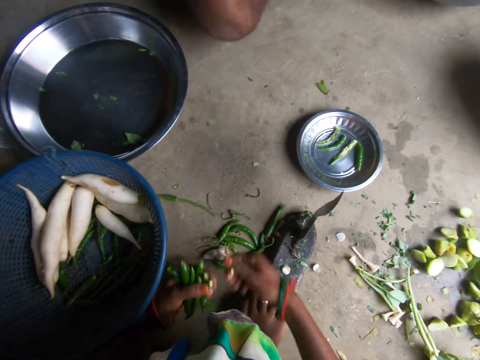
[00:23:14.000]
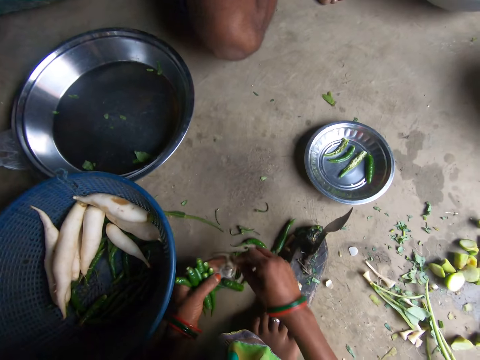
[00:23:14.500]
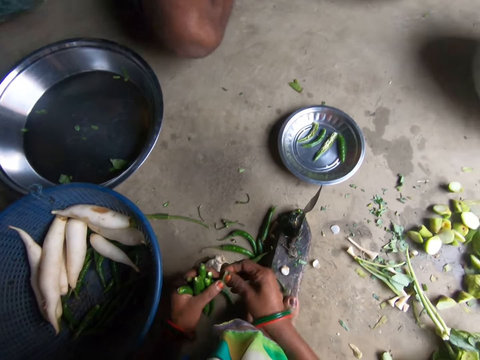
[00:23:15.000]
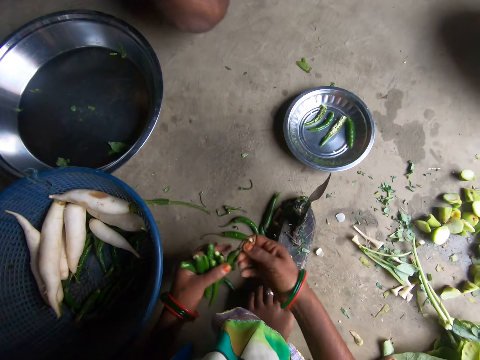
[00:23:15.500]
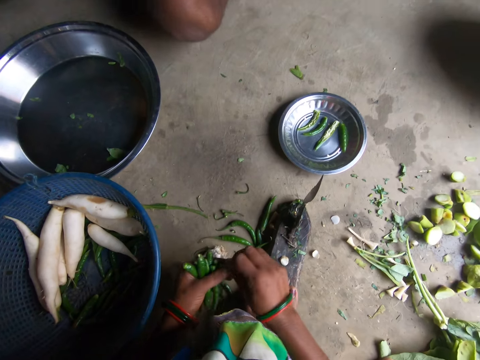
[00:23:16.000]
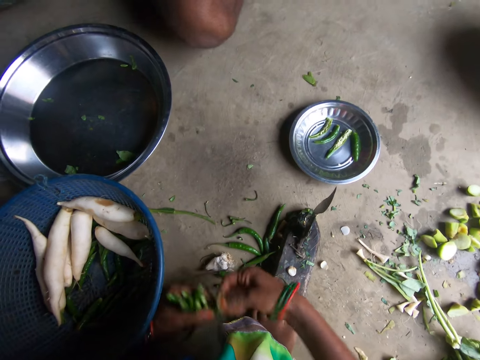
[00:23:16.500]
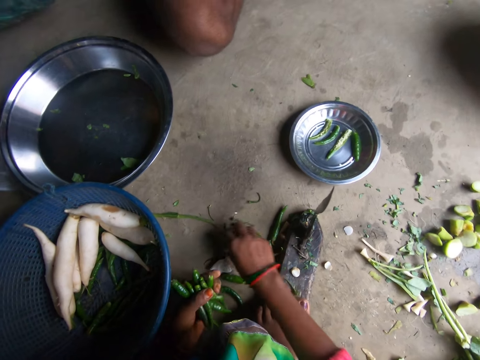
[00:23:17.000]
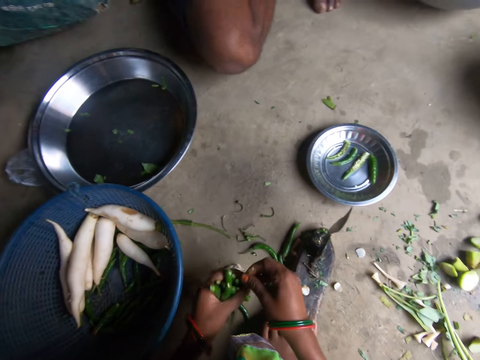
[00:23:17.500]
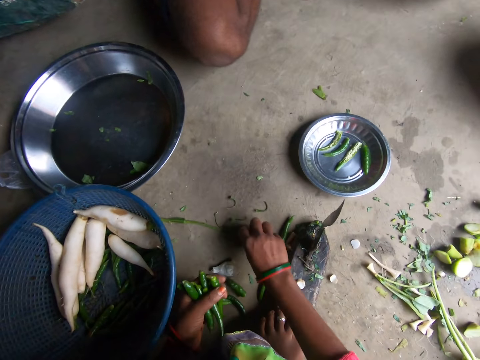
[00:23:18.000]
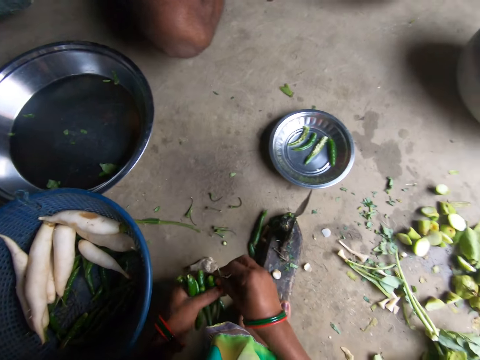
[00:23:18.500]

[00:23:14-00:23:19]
The camera wearer removes the hot pepper pedicel with her hand. She breaks the green pea with both hands. She drops the hot pepper pedicel on the floor. She picks up another green pea from the floor with her right hand. She removes the hot pepper pedicel with her hand. She removes the hot pepper pedicel with her hand again. She breaks the green pea with both hands. She drops the hot pepper pedicels on the floor. She picks up another green pea from the floor with her right hand. She removes the hot pepper pedicel with her hand. She breaks the green pea with both hands. She drops the hot pepper pedicel on the floor. She picks up another green pea from the floor with her right hand.

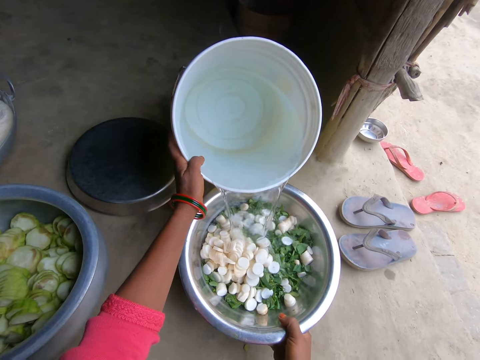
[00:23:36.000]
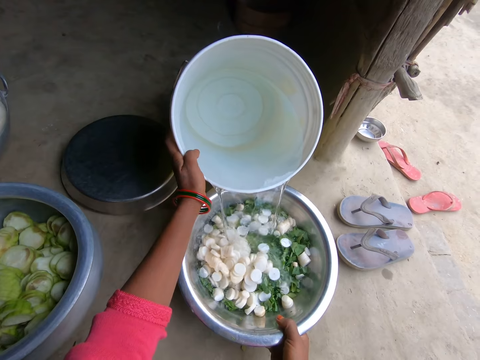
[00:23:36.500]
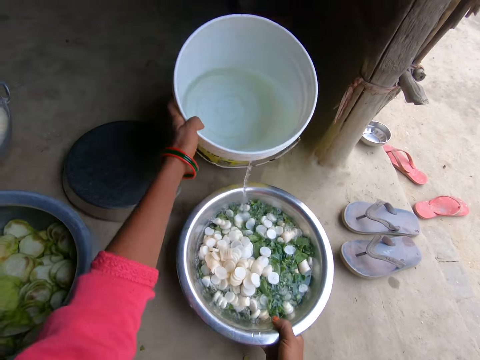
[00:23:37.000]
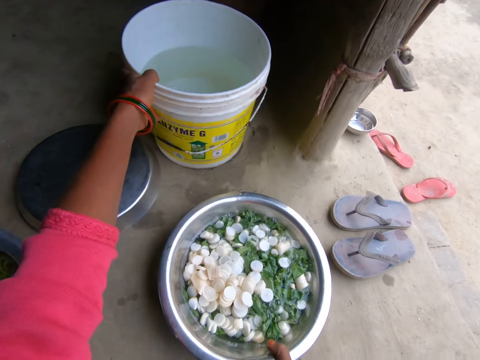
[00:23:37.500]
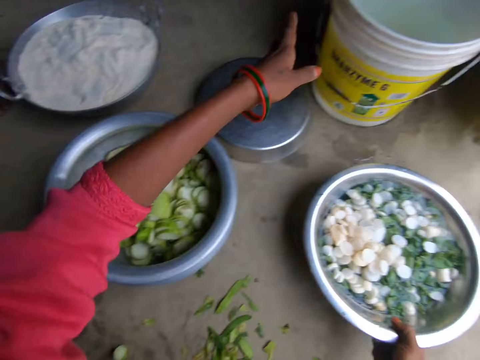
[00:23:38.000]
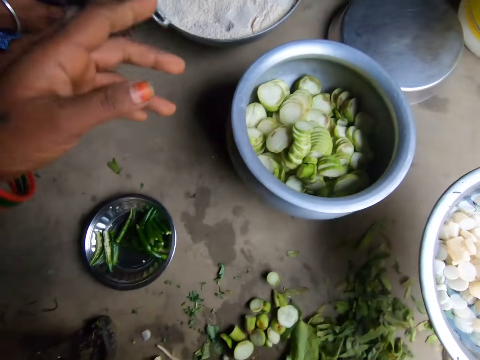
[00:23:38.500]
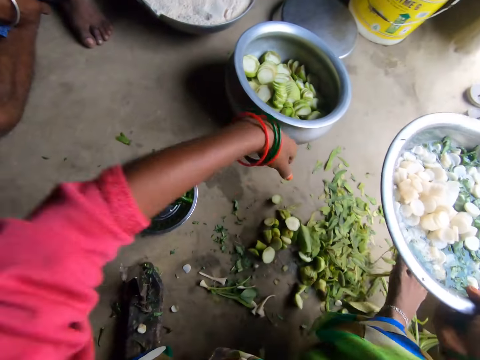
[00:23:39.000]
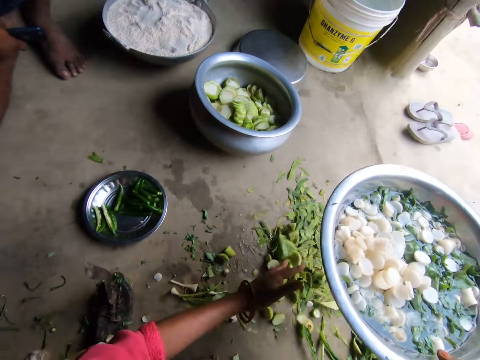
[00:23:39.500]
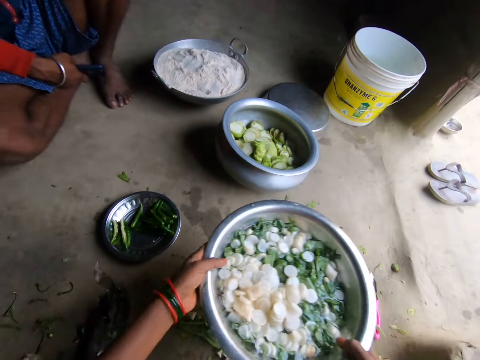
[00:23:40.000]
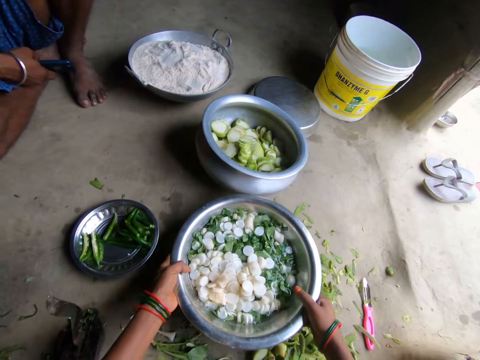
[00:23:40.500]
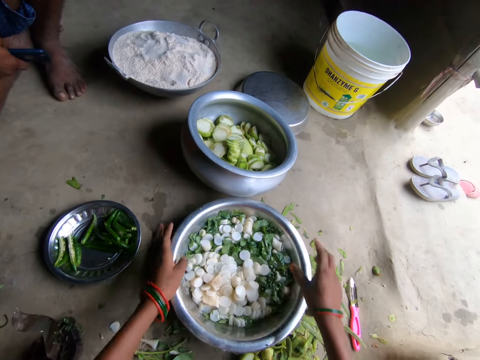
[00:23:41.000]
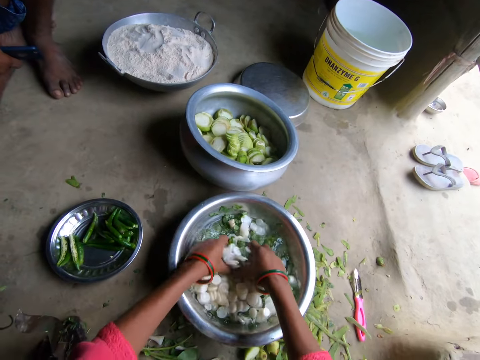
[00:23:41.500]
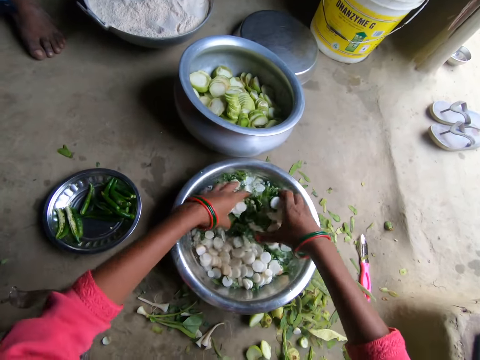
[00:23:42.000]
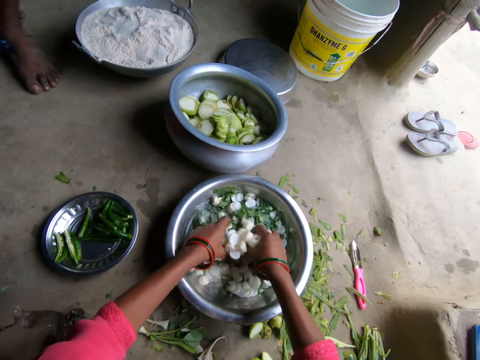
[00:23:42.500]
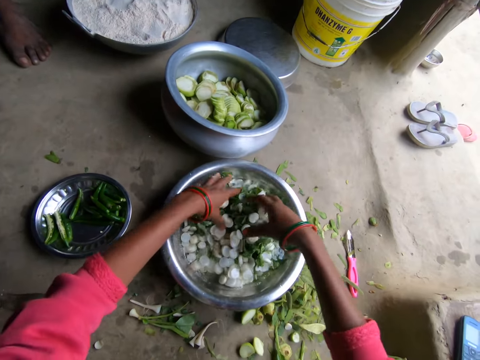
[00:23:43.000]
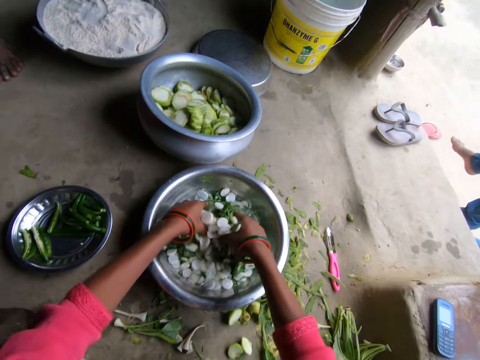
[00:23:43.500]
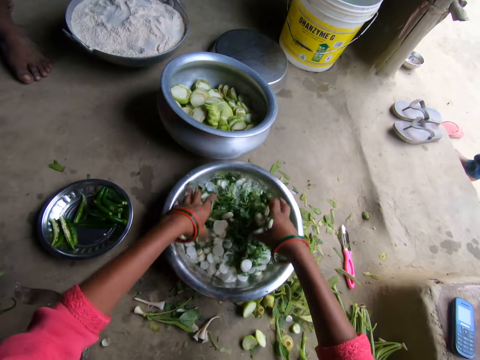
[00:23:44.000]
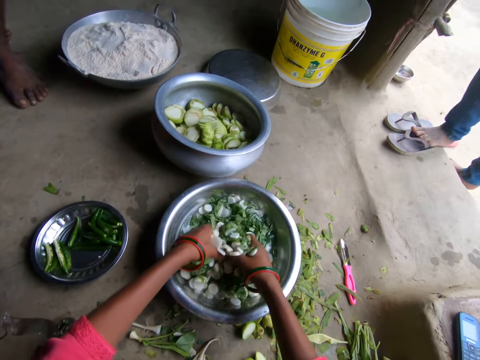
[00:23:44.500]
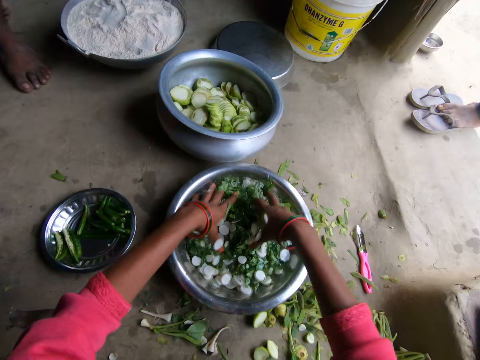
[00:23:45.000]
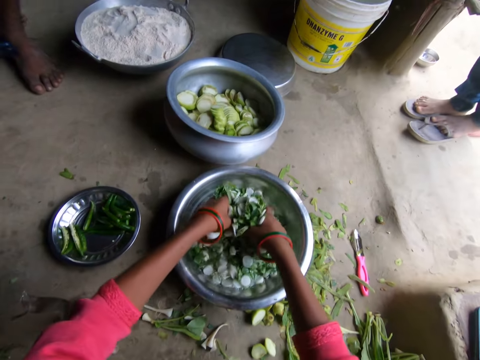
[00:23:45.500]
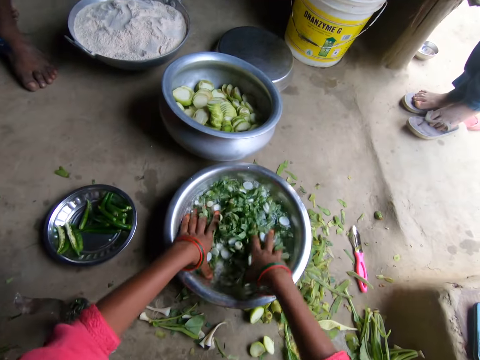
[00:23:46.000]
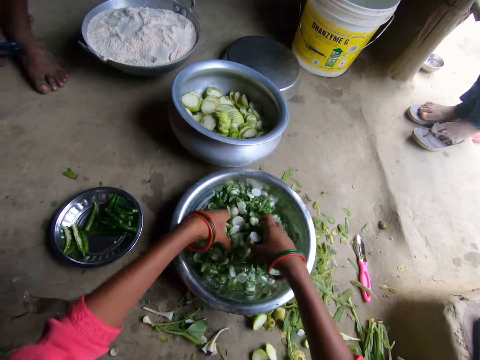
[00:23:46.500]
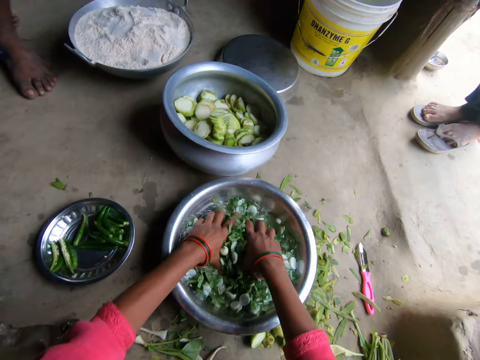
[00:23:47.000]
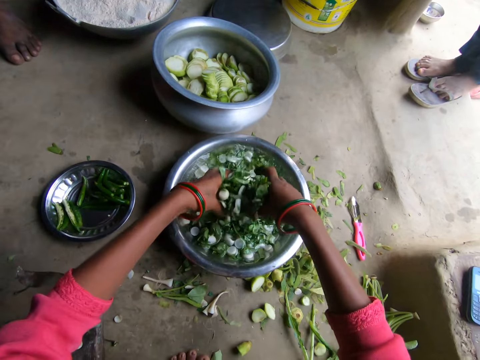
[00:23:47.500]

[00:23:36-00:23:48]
The camera wearer puts the bucket on the floor. She picks up the metallic bowl. A man sits in the kitchen. The camera wearer moves her right leg and moves peels on the floor with her hand. She drops the metallic bowl on the floor with both hands. She washes the vegetables in the bowl with both hands and water. A boy walks on the compound. The boy stands at the kitchen door.

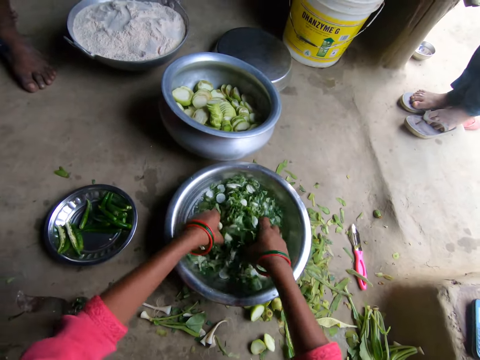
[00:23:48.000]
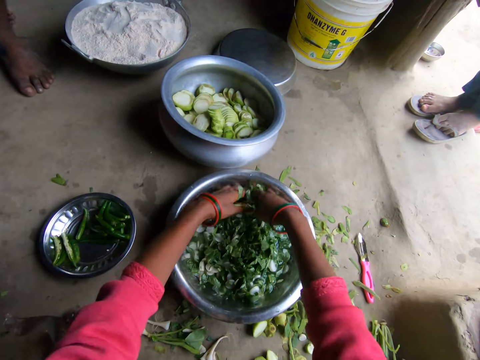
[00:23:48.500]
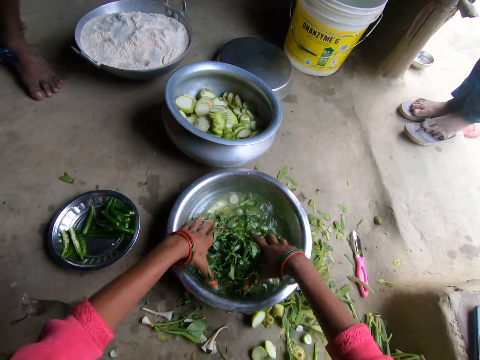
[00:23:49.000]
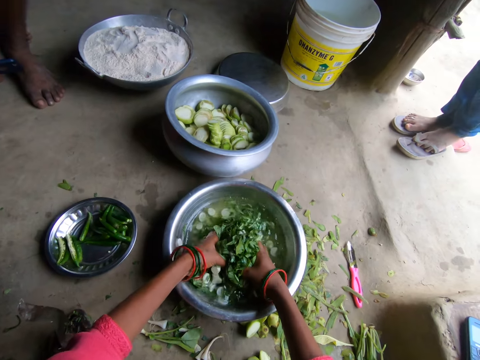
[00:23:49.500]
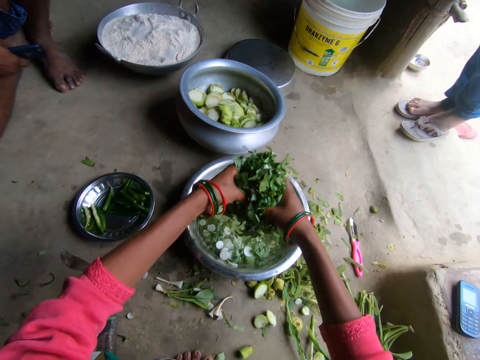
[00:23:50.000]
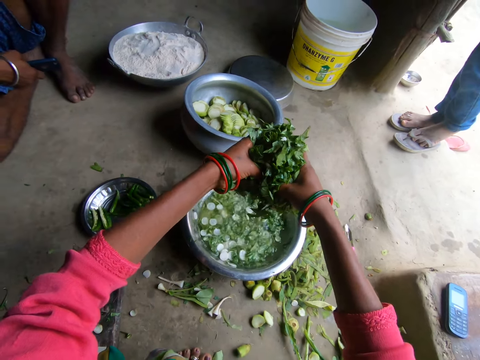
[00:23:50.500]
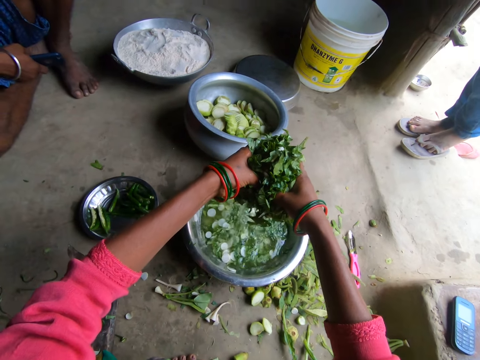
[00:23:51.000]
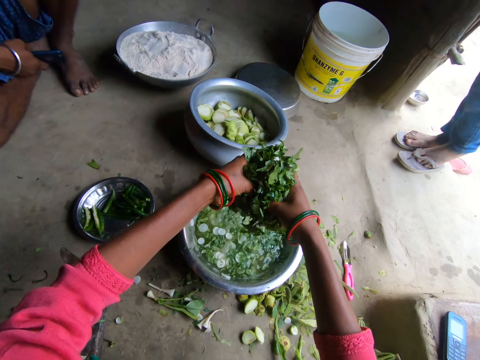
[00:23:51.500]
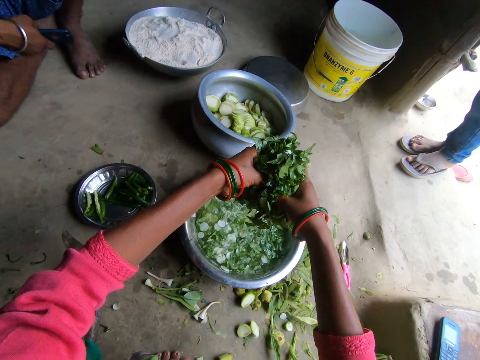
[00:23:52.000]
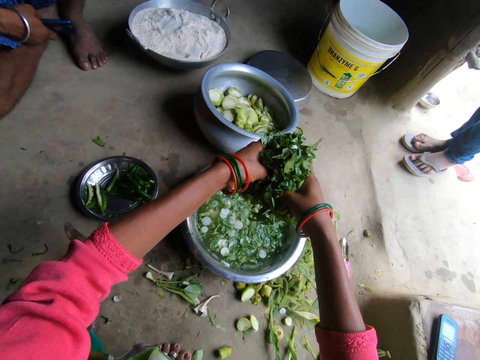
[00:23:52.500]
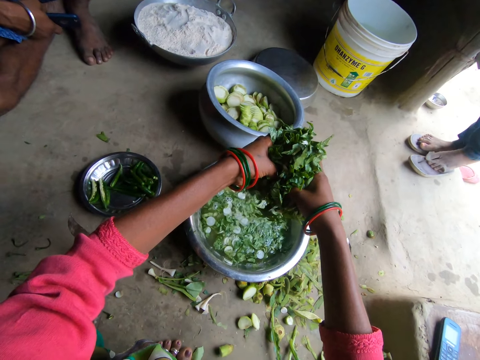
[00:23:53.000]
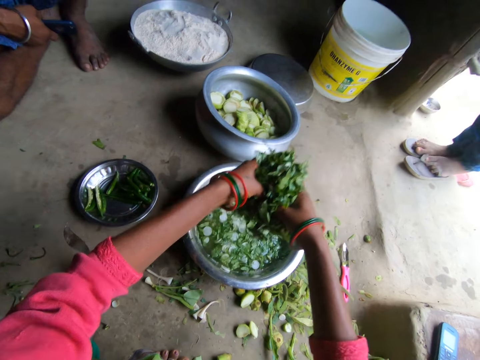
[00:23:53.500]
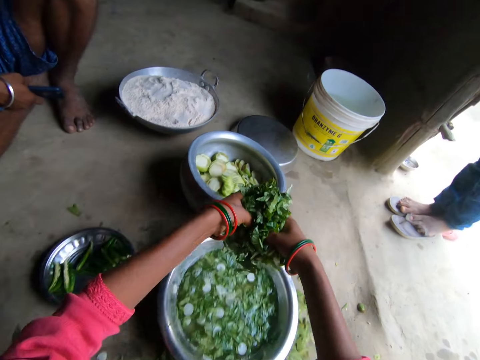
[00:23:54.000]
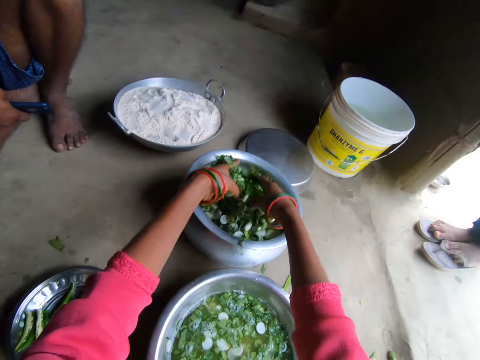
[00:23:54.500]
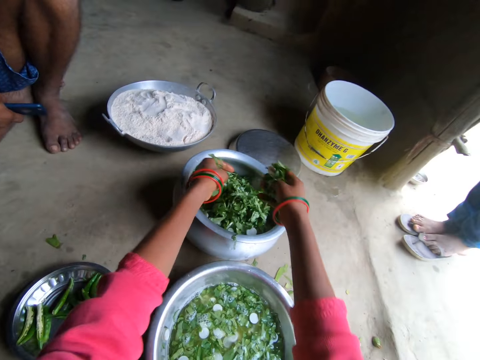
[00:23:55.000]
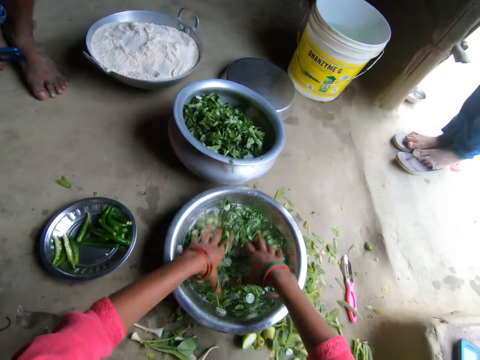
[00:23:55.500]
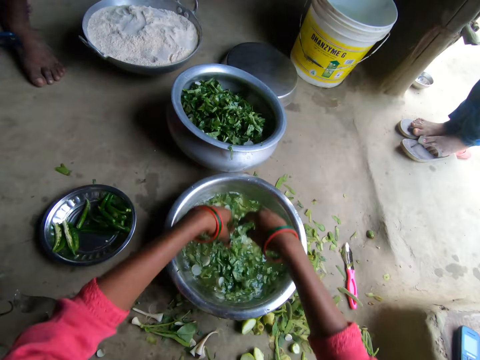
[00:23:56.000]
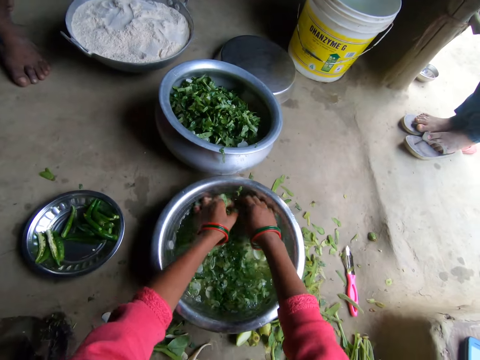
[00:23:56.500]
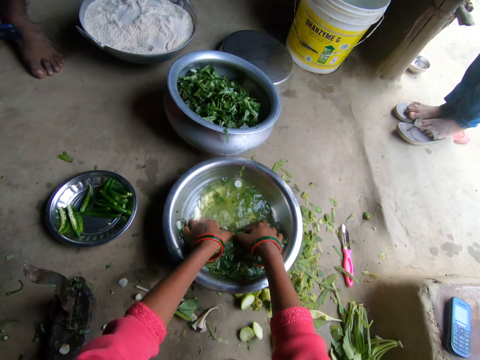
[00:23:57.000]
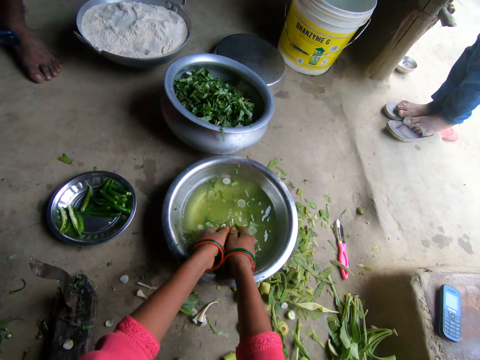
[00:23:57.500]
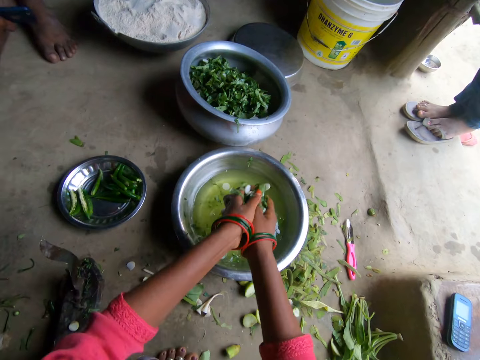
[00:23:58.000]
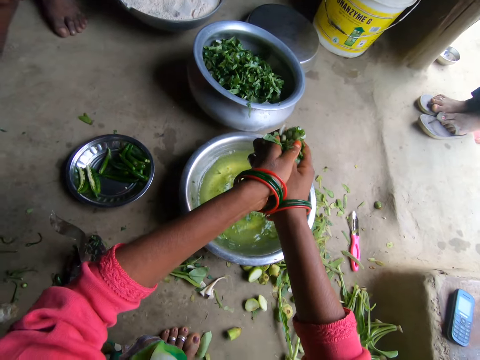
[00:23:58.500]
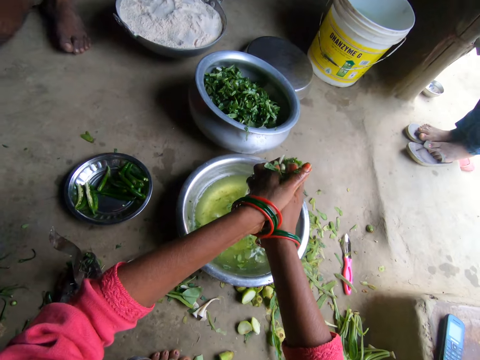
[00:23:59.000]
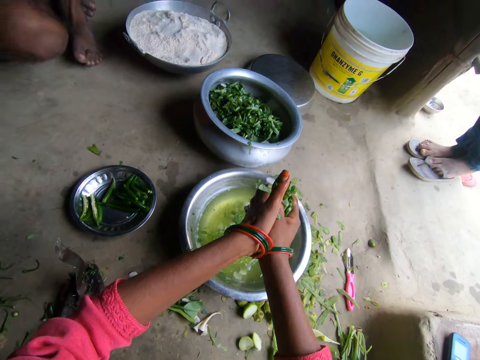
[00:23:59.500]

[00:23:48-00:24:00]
The camera wearer raises daikon radish slices and something from the metallic bowl with both hands. They put the daikon radish slices and something in the cooking pot with both hands. They raise the daikon radish slices and something from the metallic bowl with both hands.
